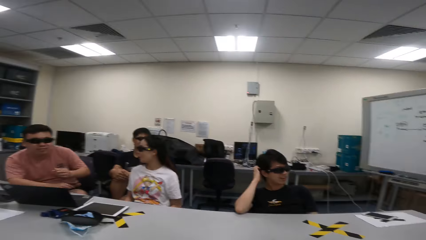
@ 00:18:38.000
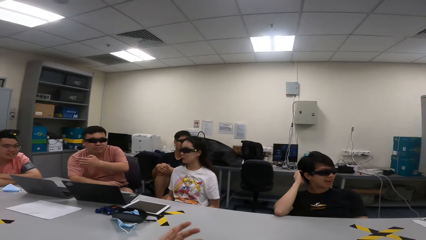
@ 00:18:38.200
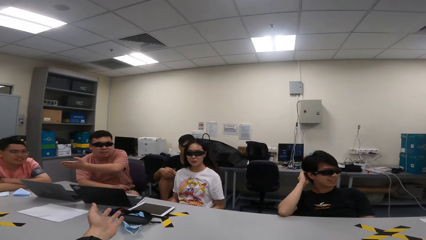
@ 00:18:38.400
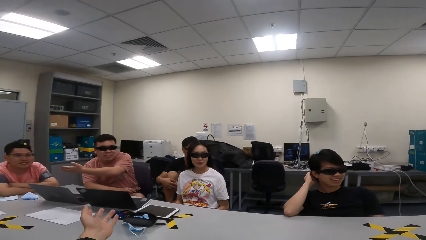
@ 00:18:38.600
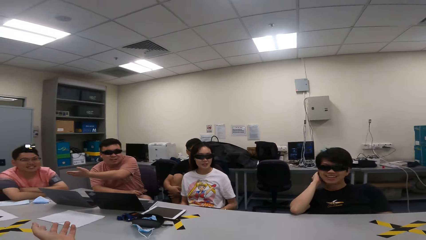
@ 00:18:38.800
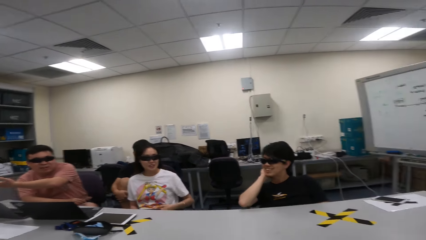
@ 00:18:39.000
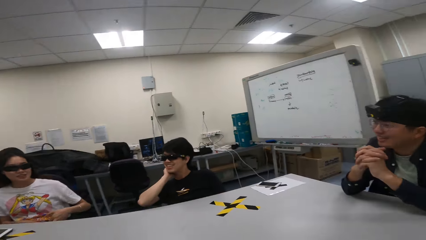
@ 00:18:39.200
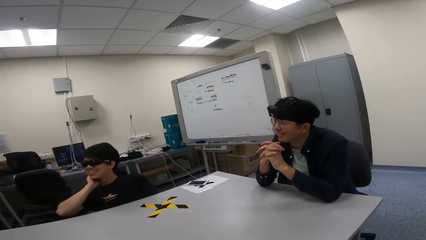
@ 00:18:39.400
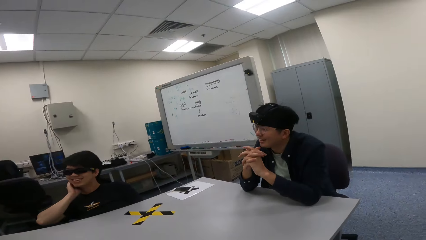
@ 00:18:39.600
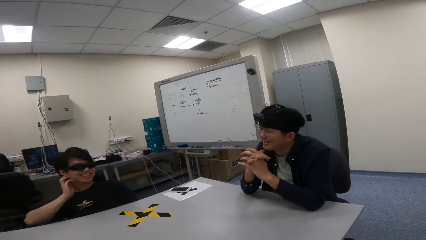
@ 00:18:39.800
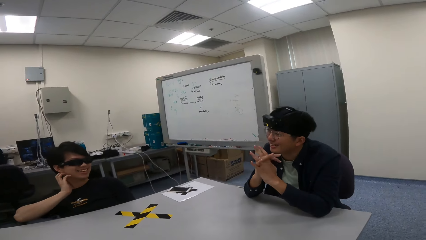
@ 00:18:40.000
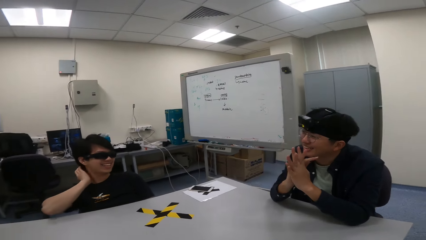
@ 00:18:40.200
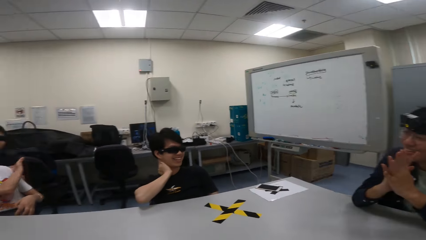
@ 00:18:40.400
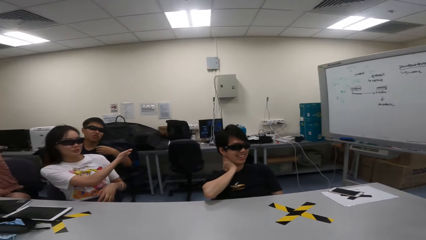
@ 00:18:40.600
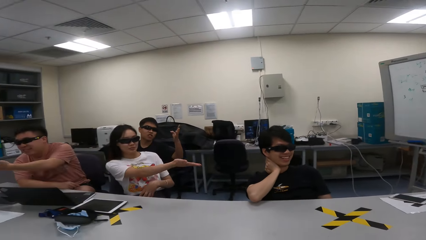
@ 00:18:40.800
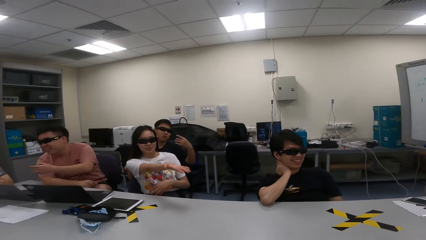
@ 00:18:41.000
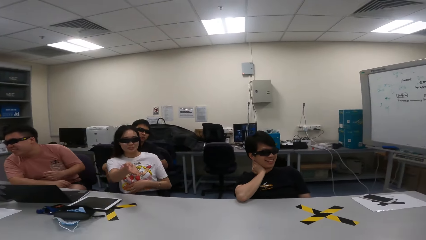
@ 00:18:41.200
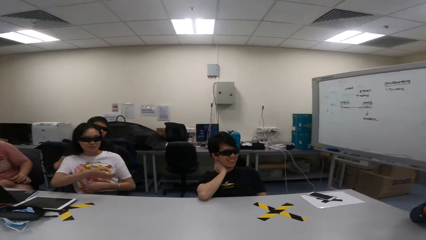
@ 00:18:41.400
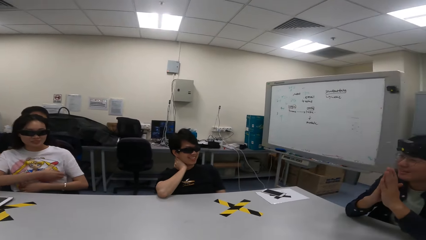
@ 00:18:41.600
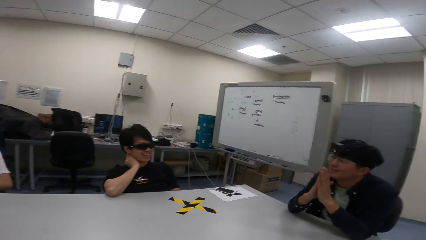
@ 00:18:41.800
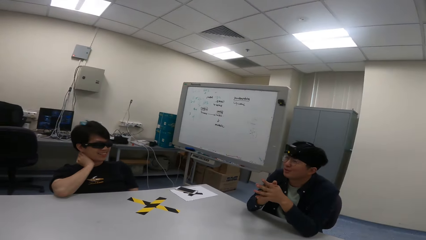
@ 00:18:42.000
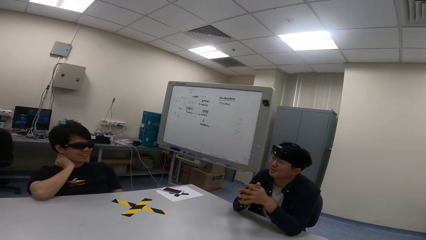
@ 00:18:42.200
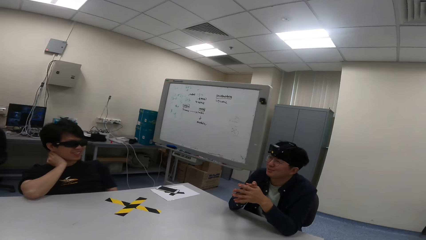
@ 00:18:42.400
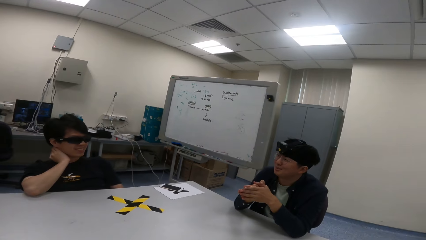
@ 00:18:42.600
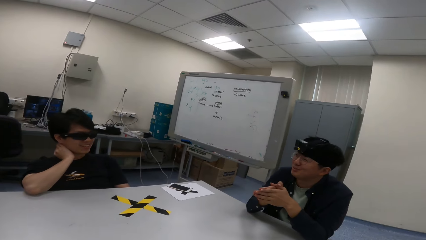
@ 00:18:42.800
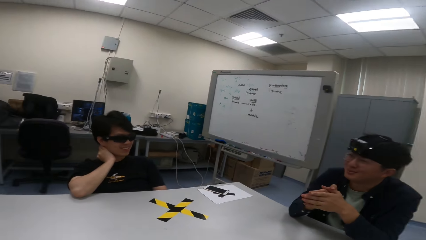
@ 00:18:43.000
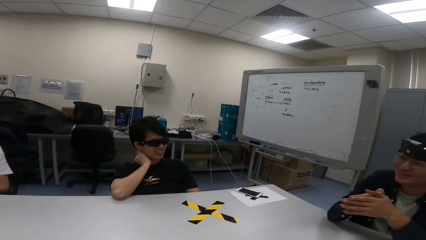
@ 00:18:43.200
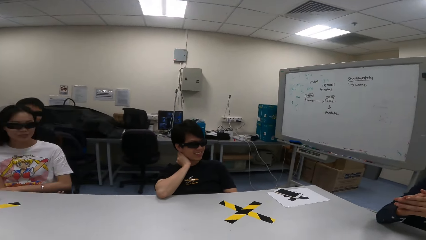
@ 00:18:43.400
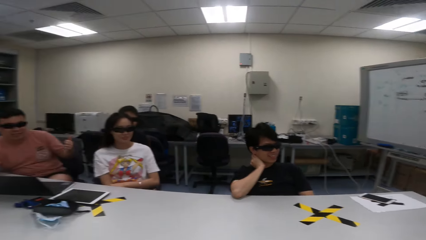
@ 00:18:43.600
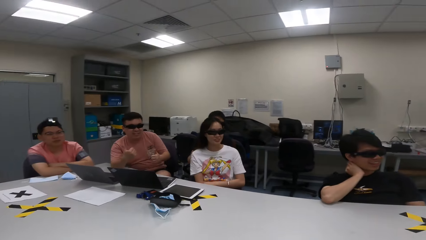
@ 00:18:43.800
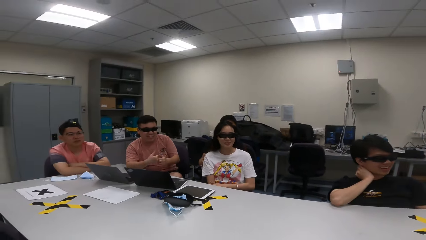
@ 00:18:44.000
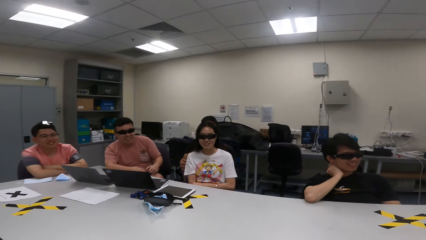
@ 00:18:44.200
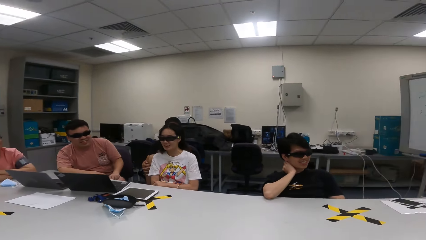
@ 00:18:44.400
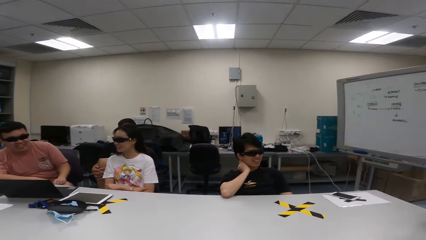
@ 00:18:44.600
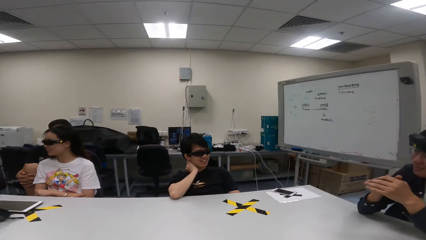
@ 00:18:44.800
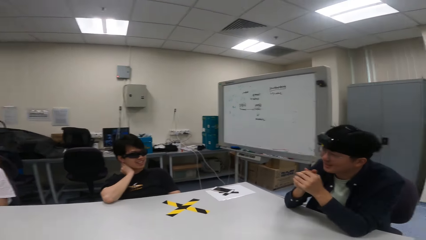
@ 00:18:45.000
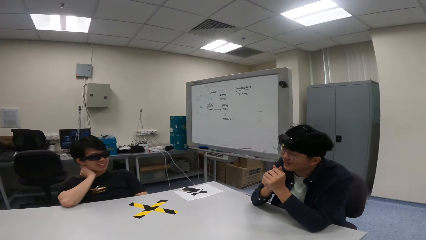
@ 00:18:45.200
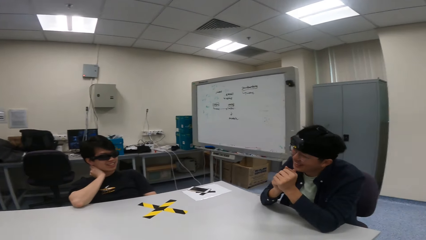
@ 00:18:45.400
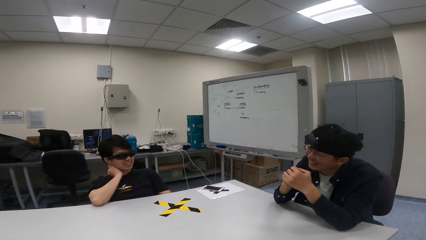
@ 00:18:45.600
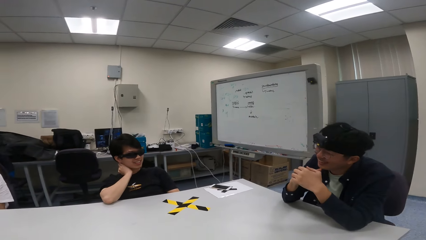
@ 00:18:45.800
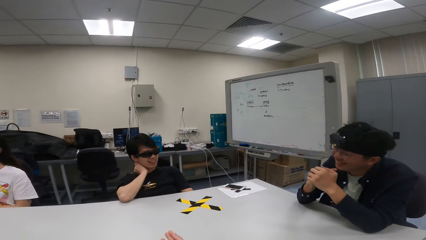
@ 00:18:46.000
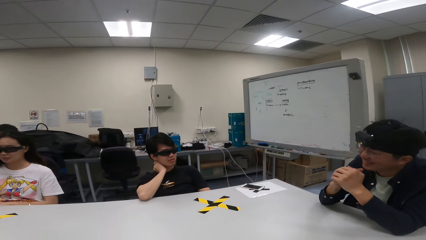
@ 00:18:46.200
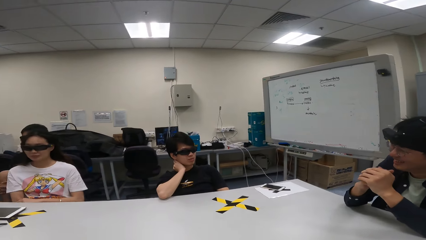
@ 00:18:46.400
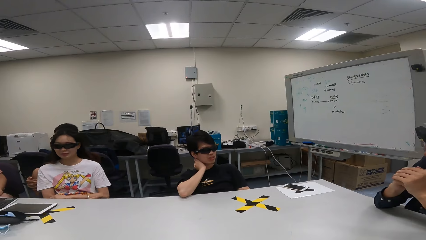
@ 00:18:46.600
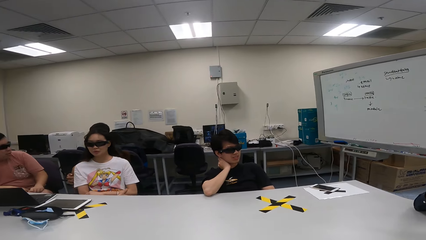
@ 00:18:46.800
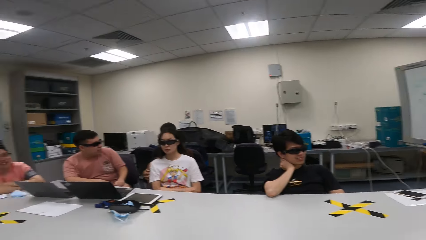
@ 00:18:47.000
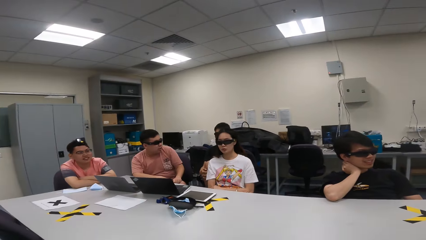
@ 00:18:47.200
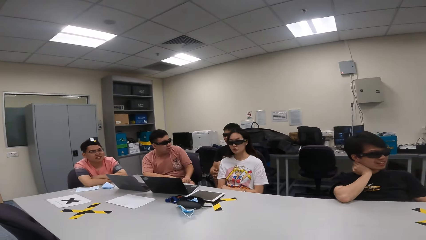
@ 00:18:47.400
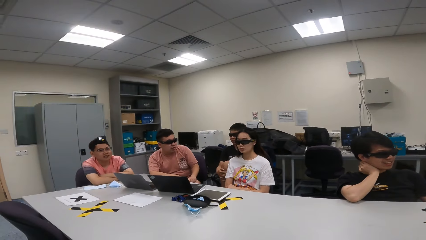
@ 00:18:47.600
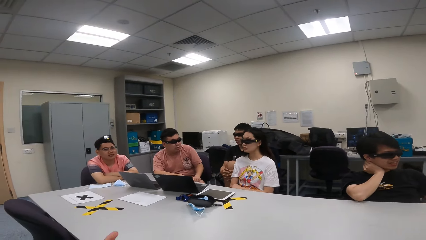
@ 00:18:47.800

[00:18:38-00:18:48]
The camera wearer points to a person. The person points to another person. A third person touches the face. A fourth person points to the camera wearer.

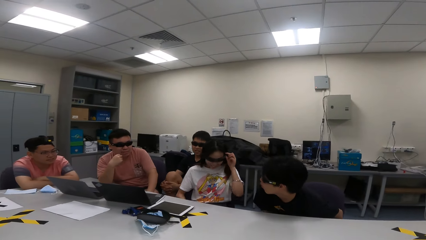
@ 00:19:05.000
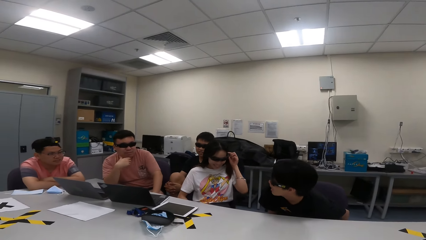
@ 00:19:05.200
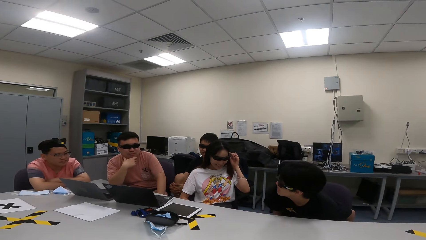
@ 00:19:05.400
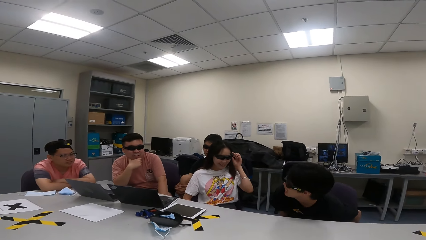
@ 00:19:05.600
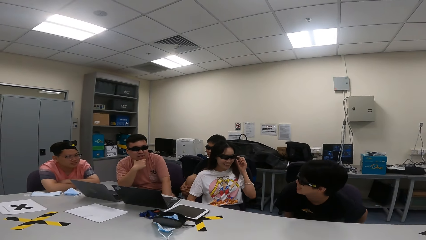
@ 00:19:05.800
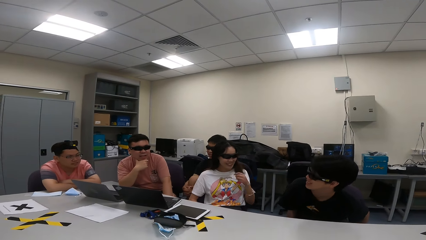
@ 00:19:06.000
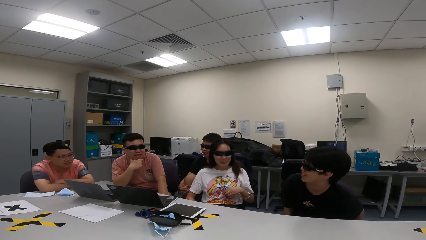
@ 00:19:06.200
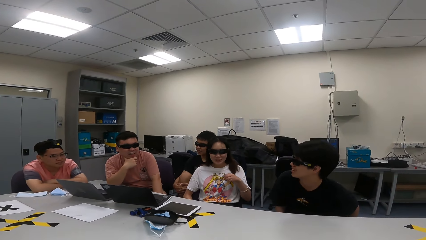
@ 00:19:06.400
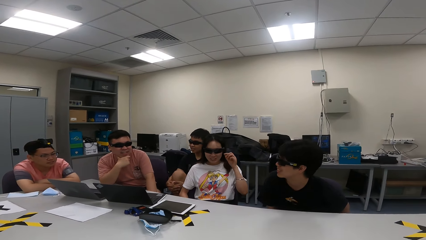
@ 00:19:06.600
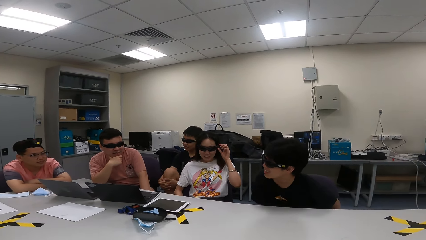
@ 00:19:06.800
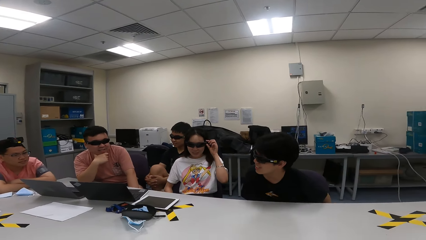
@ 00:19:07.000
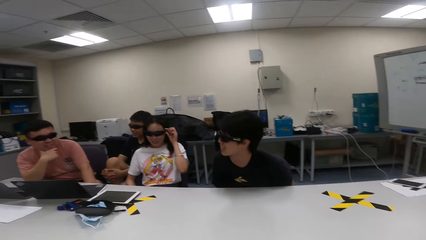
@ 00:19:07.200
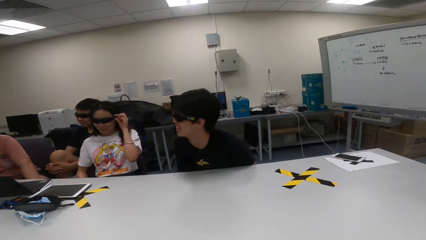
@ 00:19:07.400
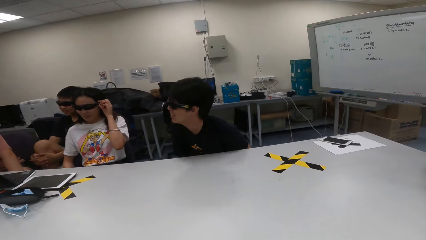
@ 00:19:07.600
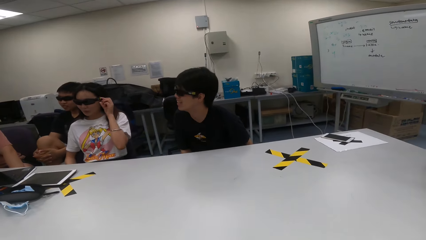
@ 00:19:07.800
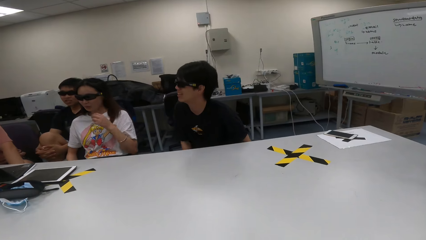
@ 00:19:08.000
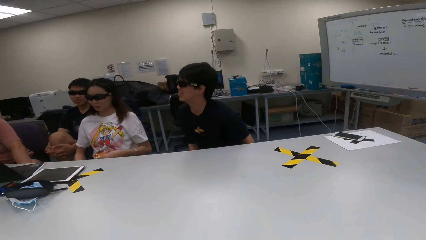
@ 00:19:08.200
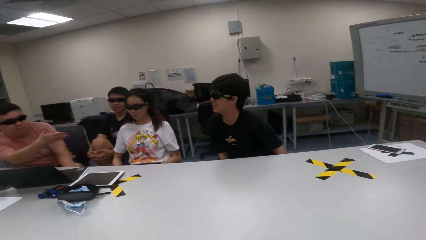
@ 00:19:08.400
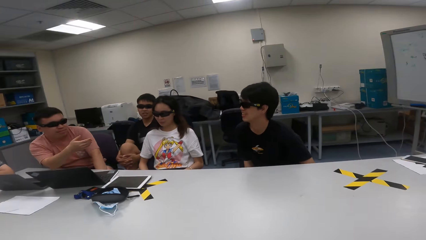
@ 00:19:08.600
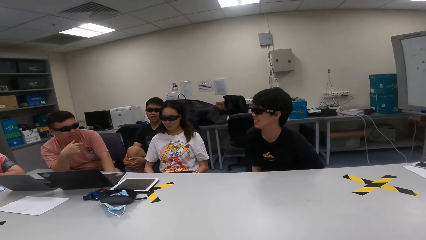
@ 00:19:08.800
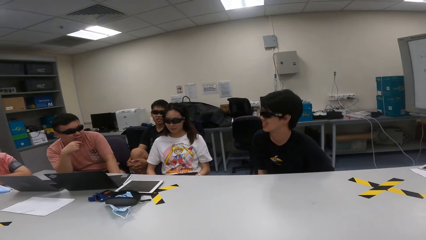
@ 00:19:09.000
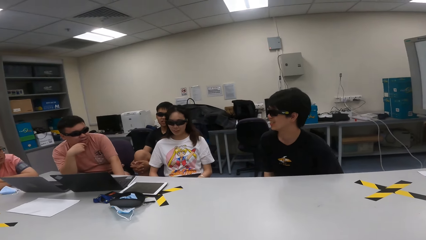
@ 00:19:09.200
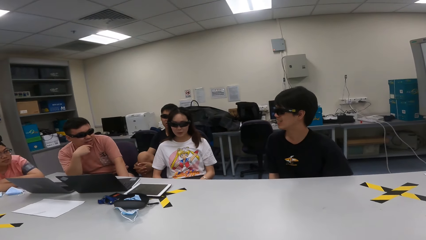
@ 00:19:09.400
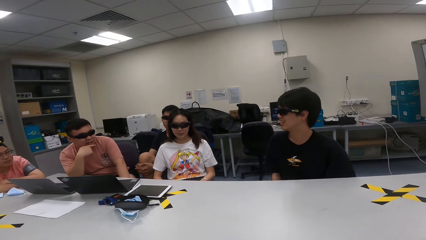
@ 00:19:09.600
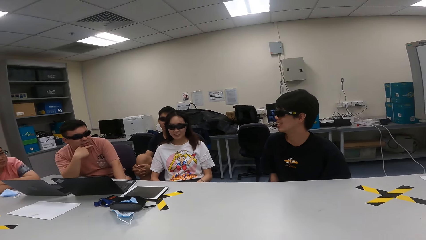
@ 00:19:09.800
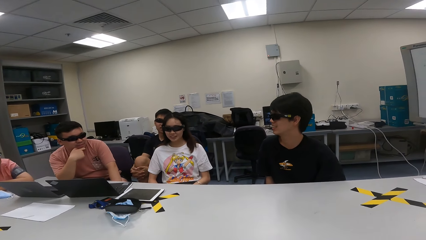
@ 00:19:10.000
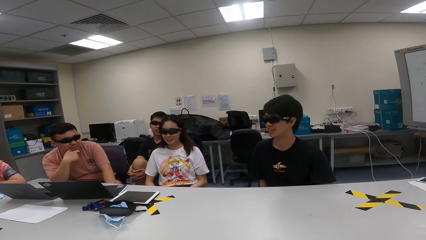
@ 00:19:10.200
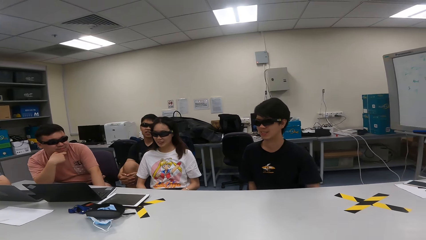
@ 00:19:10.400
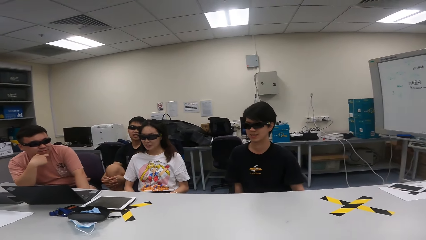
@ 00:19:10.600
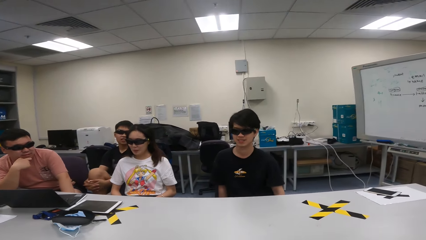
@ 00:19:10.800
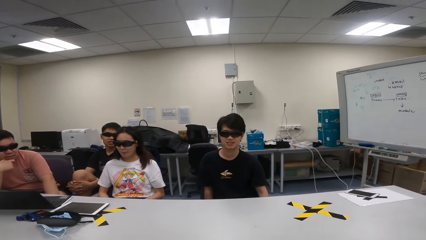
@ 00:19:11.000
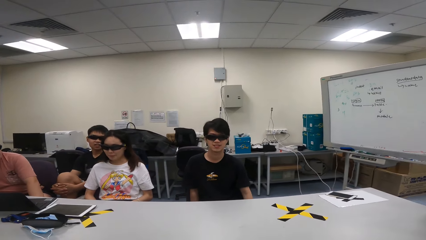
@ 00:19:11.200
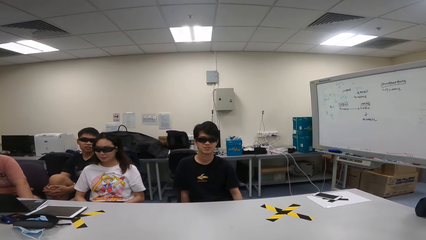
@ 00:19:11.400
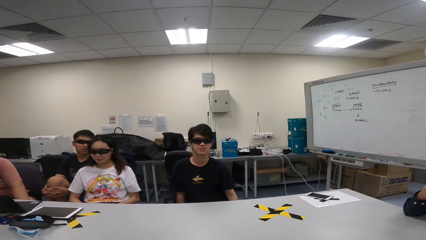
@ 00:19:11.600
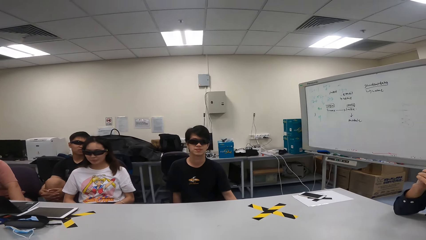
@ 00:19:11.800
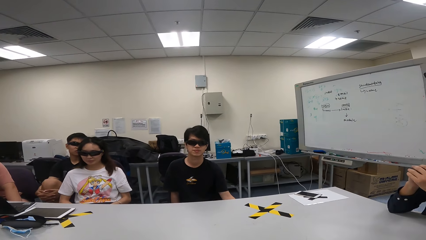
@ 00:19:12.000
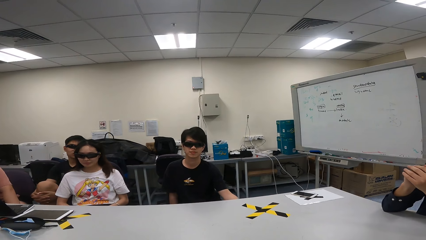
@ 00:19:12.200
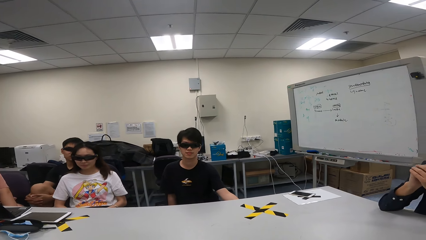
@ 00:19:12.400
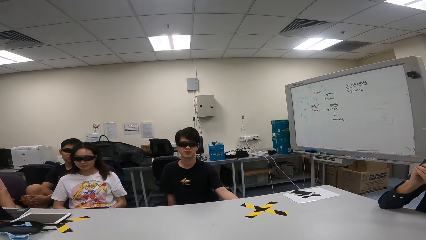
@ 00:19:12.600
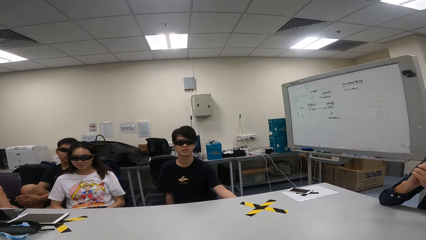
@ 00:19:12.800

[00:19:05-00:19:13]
A person touches the shades. Another person points to a third person. The first person swings on a chair. The second person swings on a chair.
